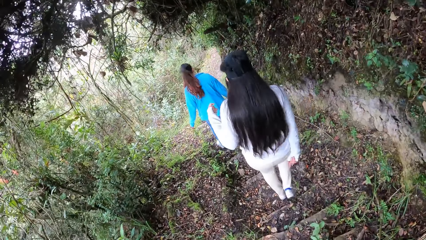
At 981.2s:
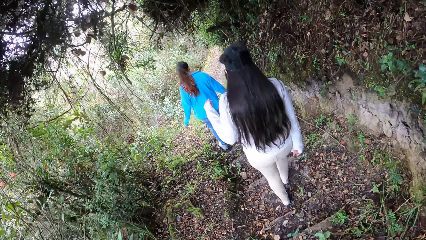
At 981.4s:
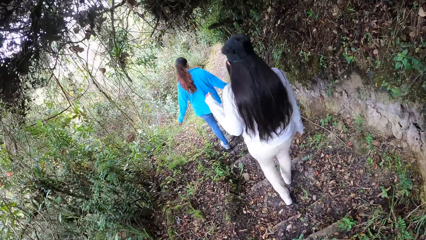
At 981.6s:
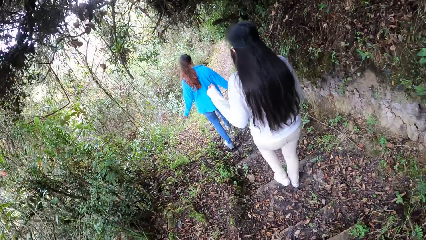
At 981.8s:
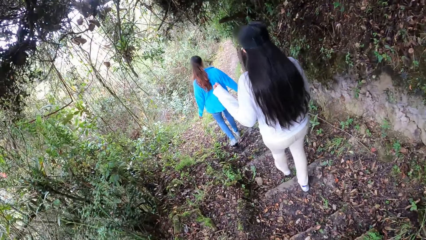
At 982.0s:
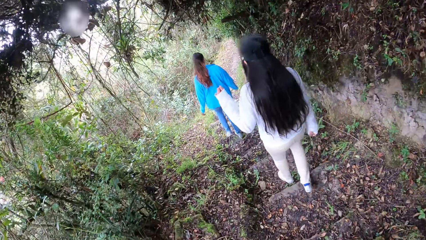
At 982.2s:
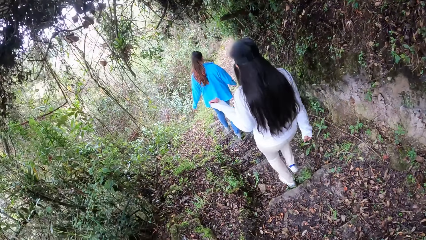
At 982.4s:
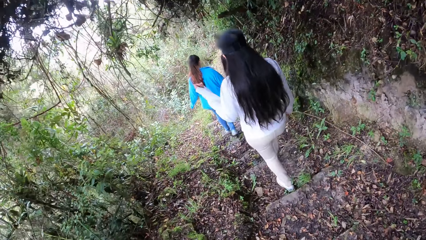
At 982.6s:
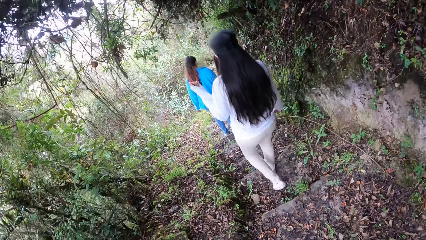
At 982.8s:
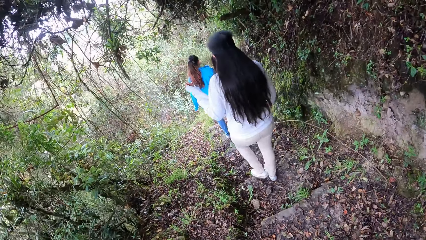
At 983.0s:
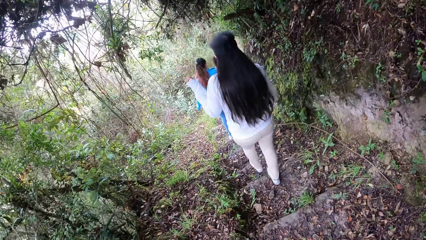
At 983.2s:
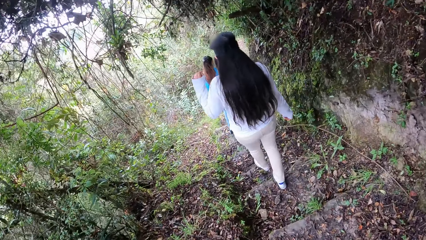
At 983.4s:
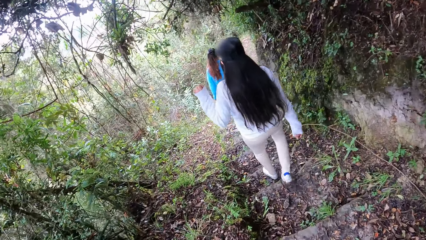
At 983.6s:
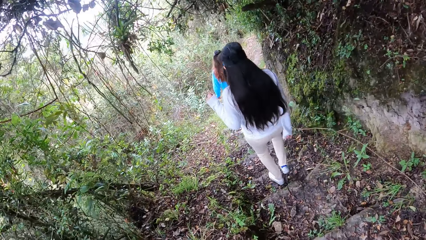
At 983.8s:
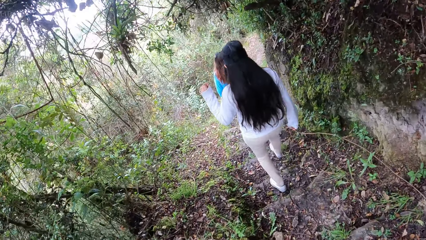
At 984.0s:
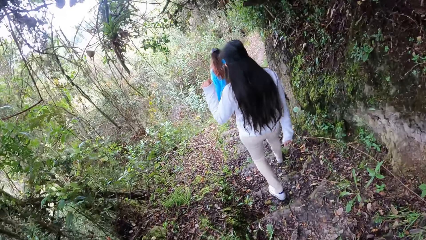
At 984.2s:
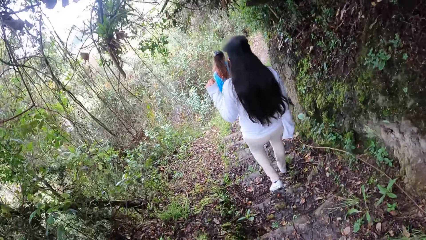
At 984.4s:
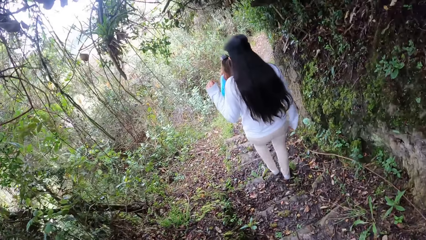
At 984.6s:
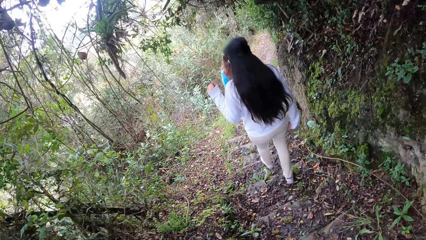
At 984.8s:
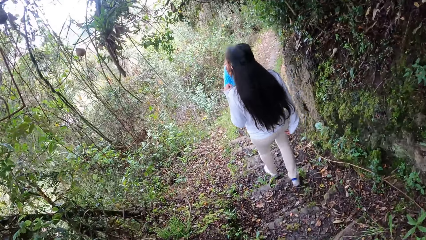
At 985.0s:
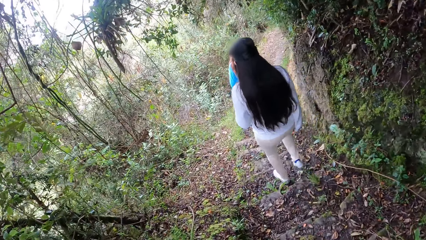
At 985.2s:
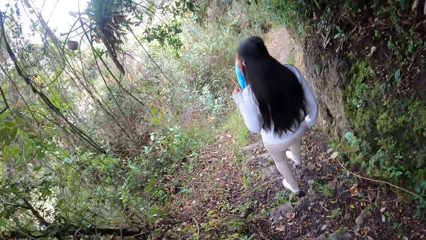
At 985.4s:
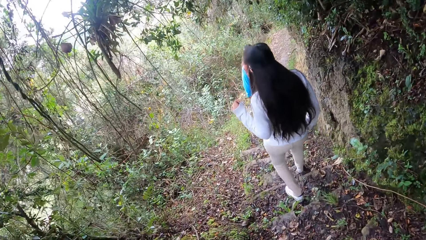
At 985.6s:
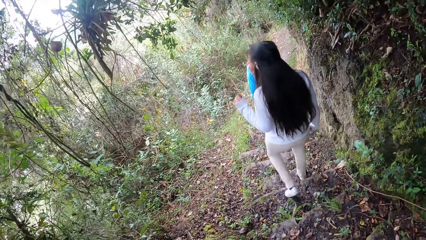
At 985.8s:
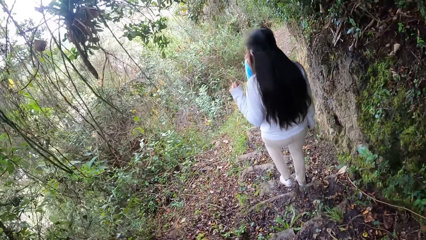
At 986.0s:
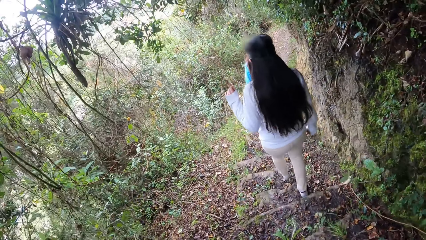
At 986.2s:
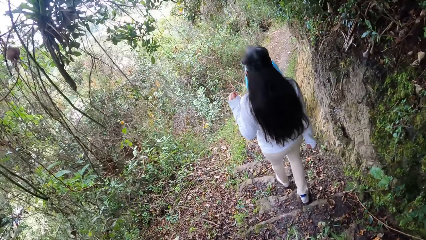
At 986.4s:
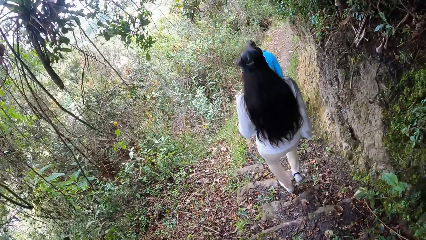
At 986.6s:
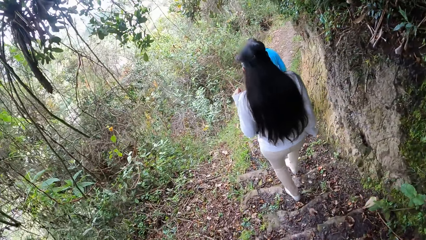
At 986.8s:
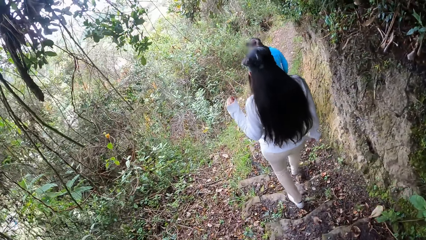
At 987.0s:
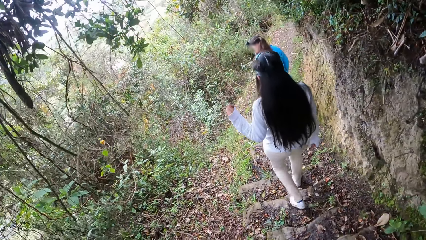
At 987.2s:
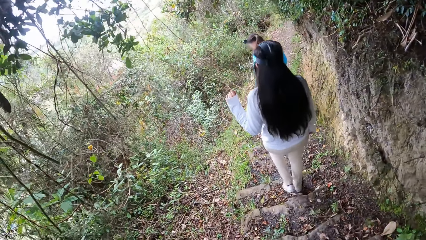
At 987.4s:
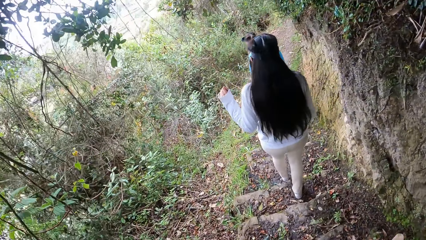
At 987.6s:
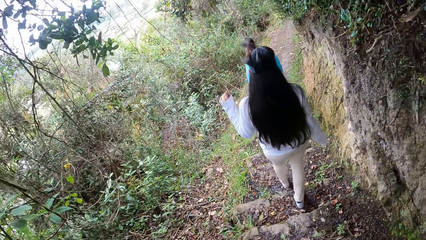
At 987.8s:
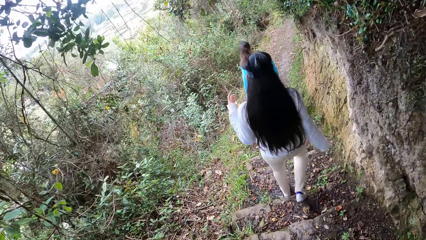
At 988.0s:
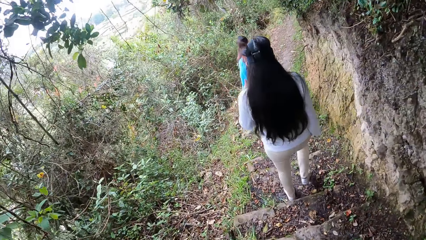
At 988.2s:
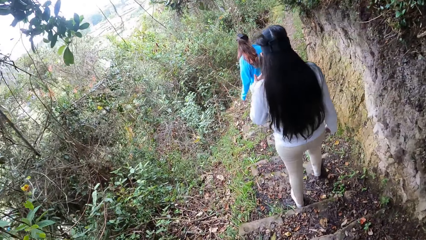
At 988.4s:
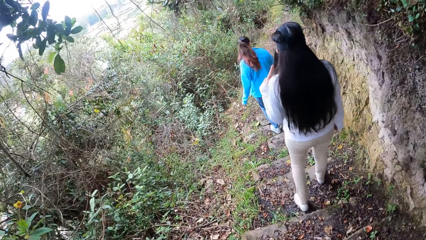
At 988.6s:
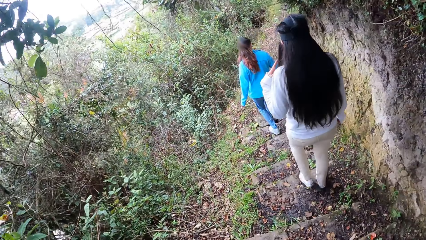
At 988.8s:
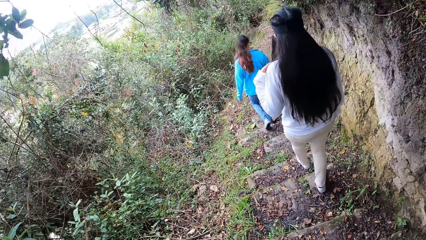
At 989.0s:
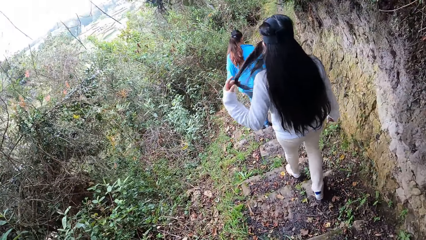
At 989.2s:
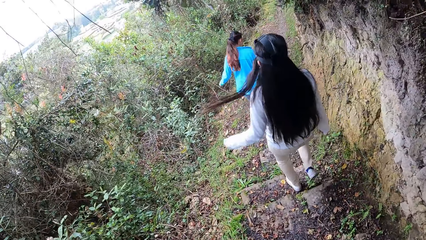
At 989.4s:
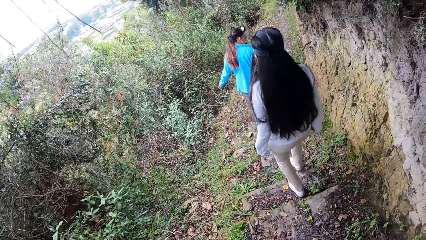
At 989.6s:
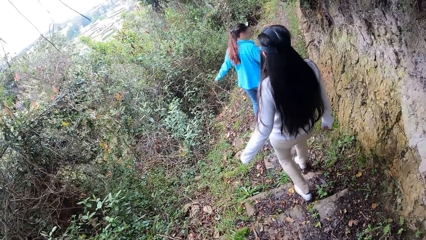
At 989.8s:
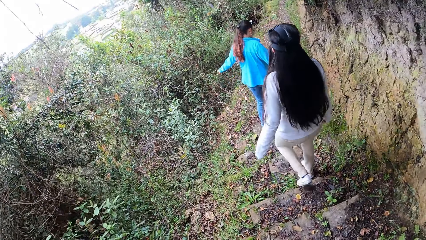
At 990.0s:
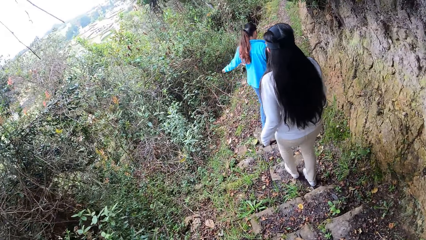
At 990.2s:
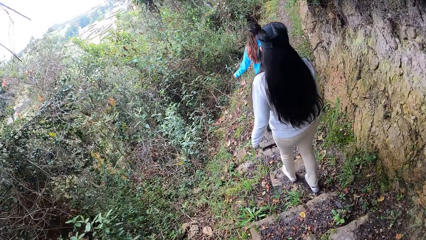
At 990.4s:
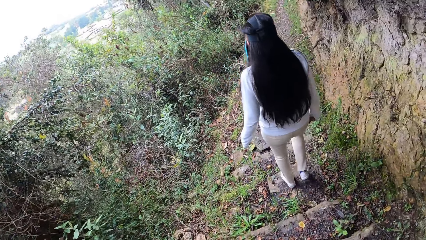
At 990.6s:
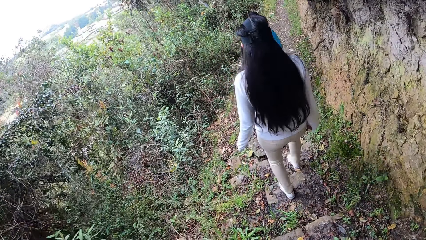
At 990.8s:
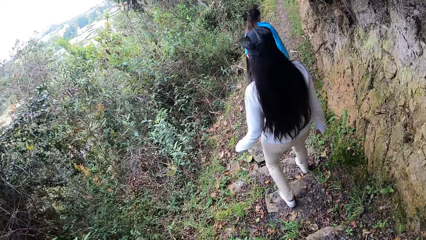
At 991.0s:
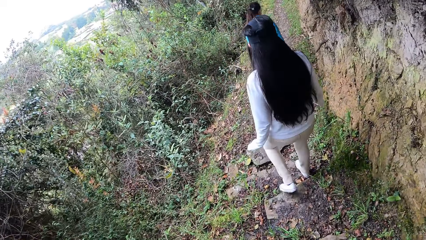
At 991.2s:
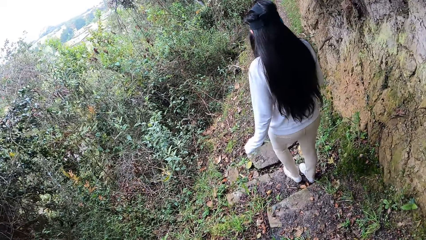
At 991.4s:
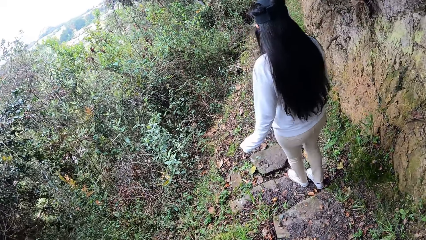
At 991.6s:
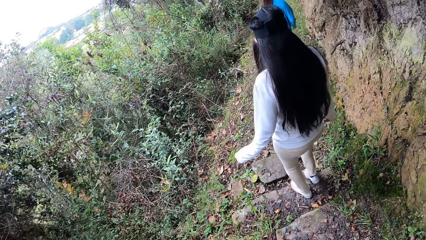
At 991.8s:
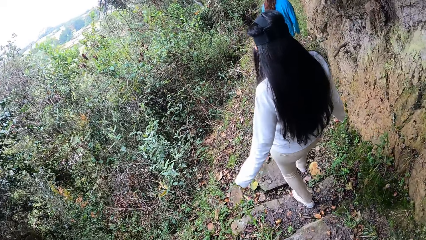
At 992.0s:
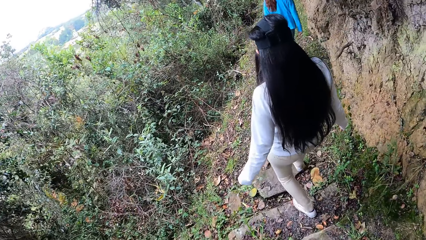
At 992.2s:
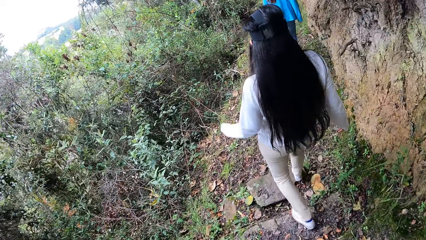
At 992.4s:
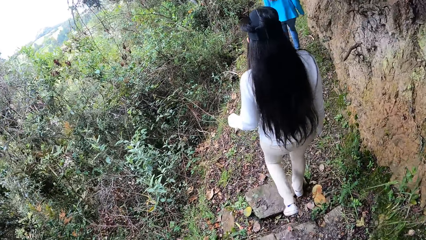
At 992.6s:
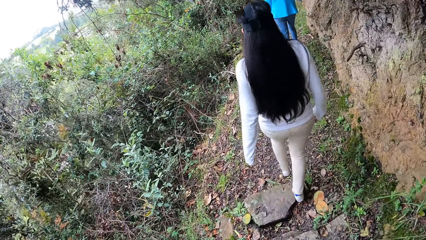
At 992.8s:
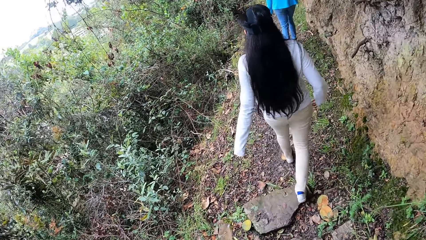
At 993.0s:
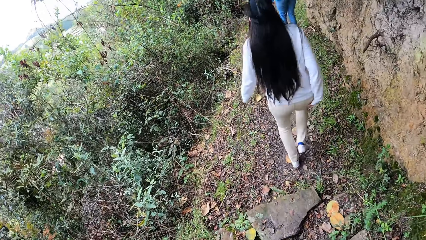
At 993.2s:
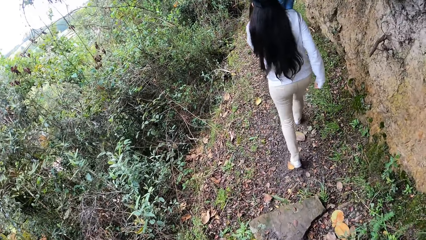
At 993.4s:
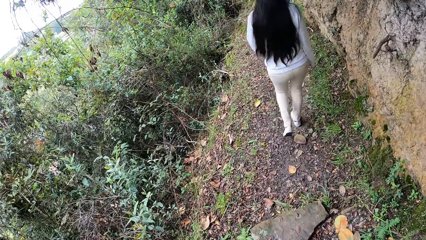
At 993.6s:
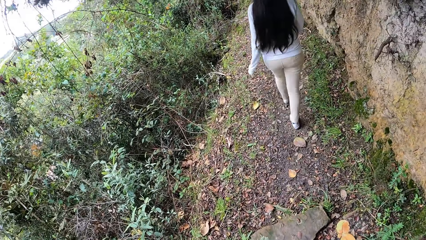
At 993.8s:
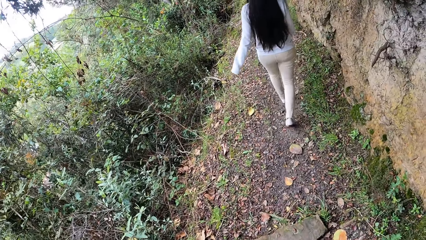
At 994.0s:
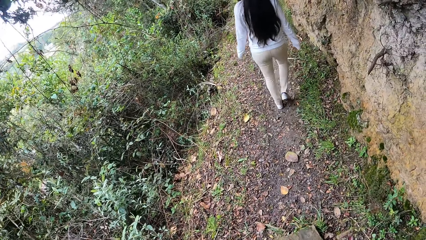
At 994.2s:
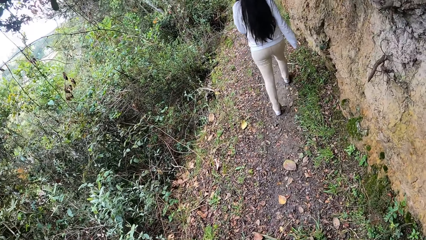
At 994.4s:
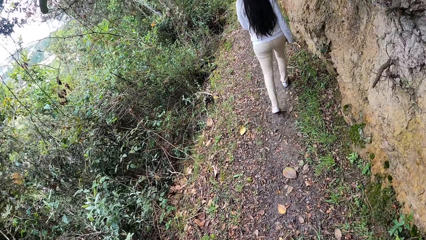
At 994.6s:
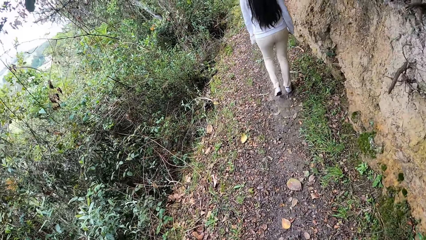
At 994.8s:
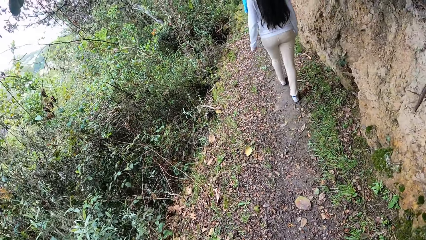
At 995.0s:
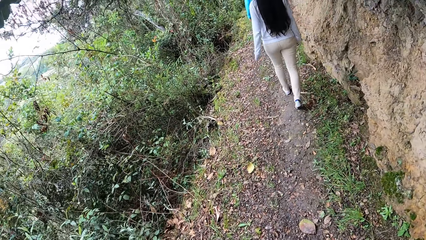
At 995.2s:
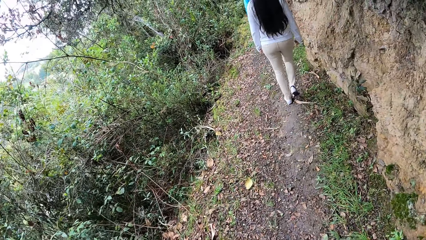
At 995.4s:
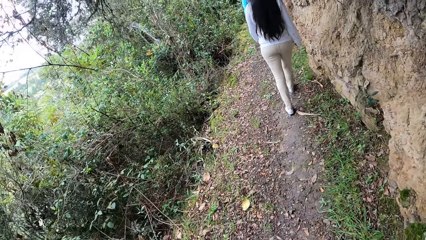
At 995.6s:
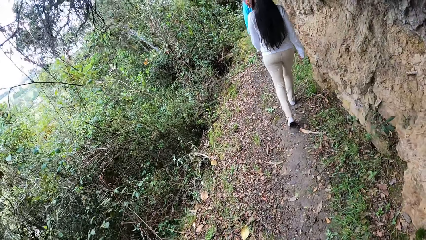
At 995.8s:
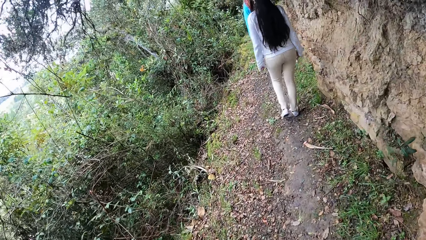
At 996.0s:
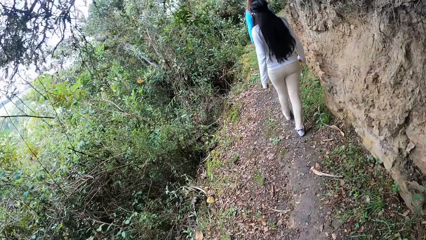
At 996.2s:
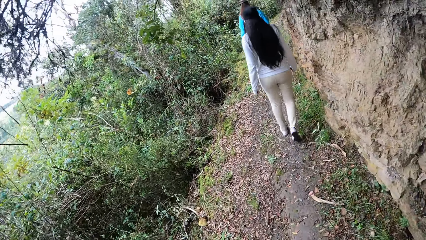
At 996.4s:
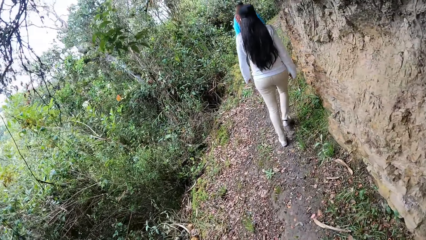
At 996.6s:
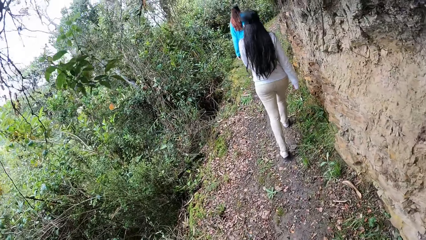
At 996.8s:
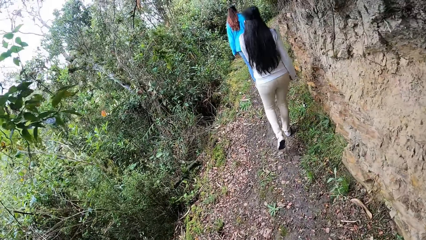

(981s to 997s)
The woman descends the stairway in the forest. The camera wearer descends the stairway in the forest. The woman walks along the trail road in the forest. Another woman walks along the trail road in the forest.
